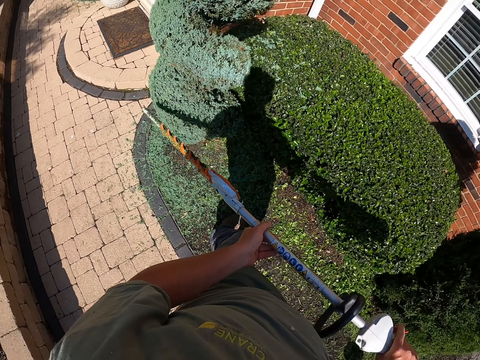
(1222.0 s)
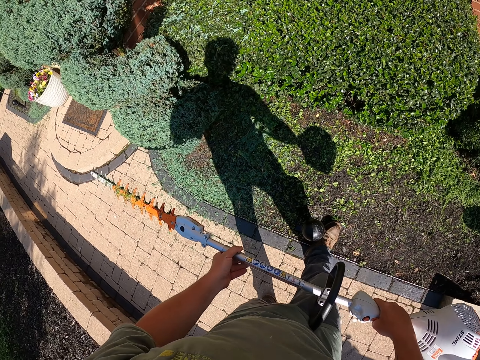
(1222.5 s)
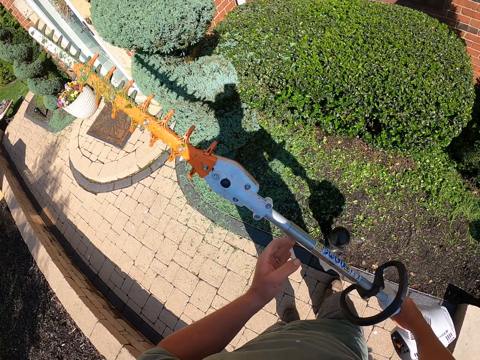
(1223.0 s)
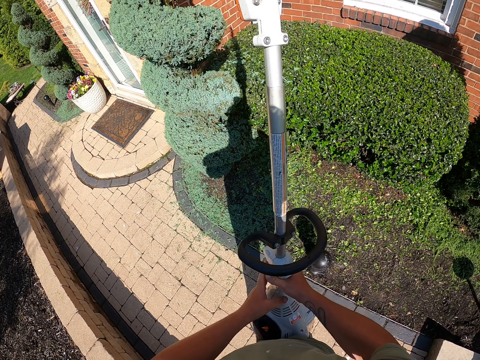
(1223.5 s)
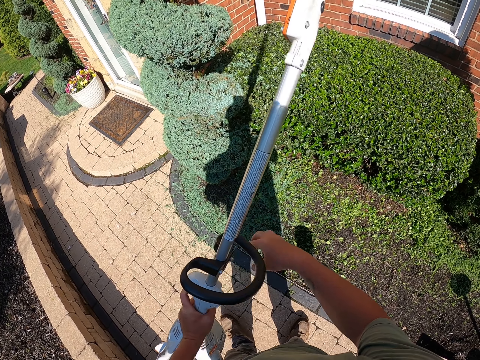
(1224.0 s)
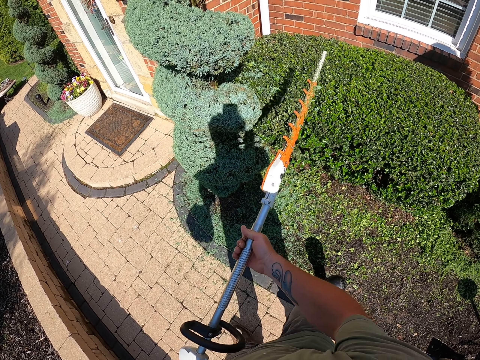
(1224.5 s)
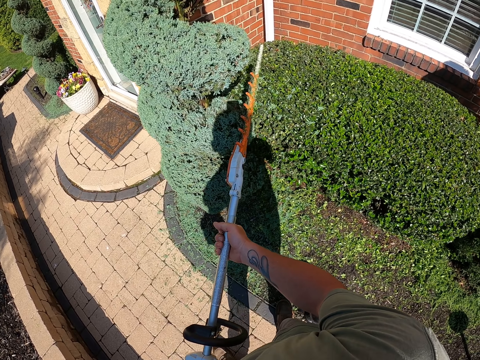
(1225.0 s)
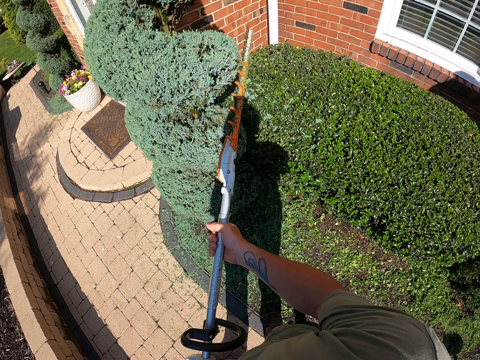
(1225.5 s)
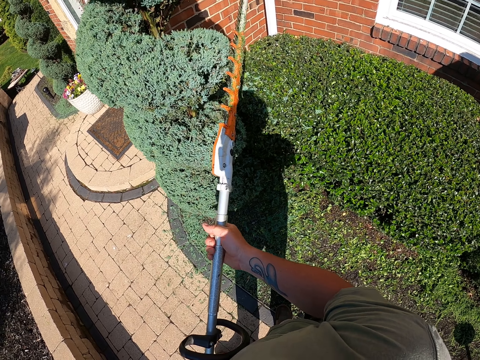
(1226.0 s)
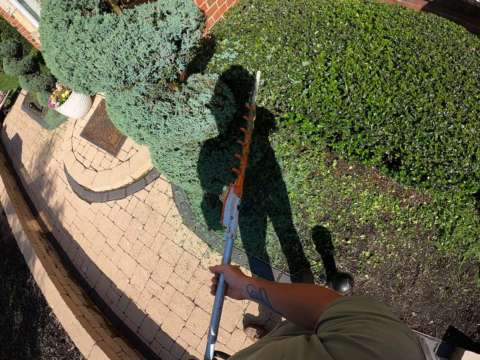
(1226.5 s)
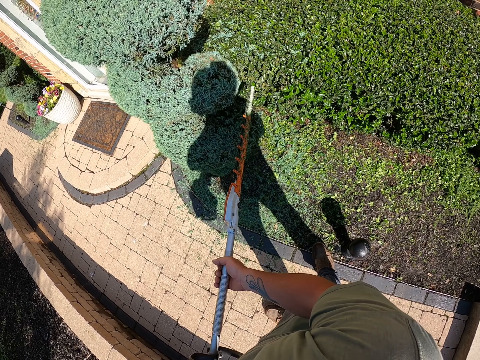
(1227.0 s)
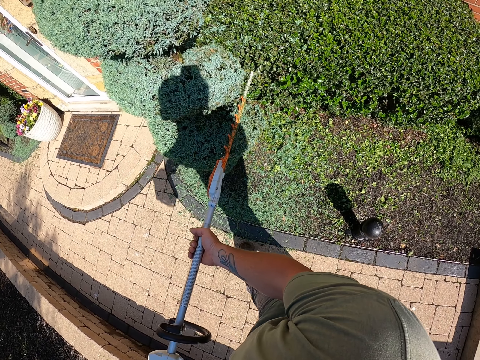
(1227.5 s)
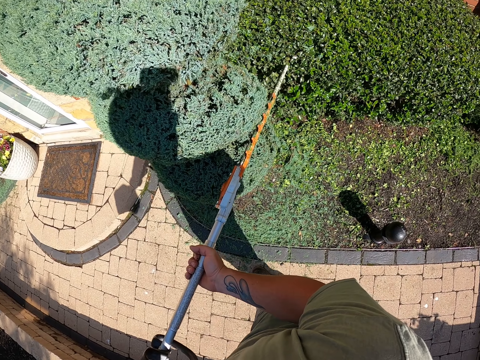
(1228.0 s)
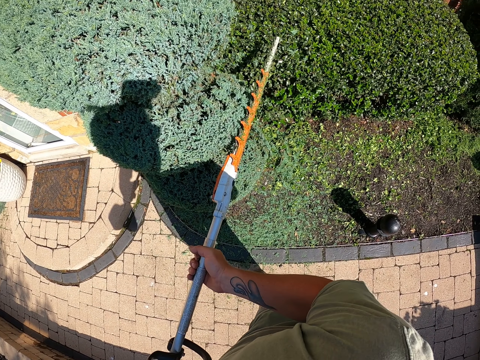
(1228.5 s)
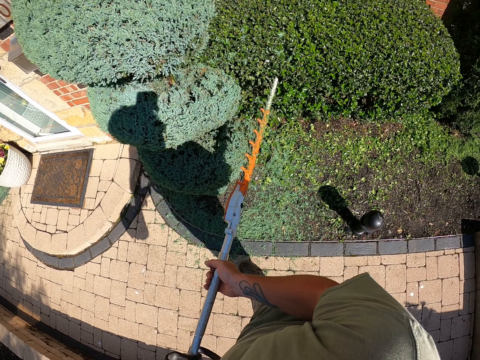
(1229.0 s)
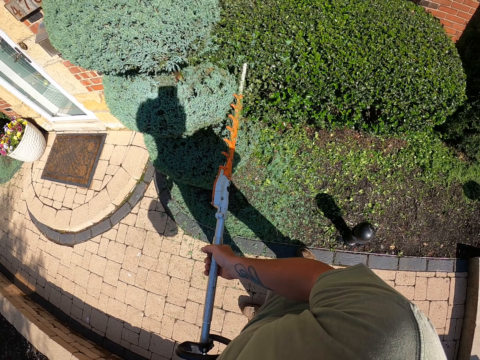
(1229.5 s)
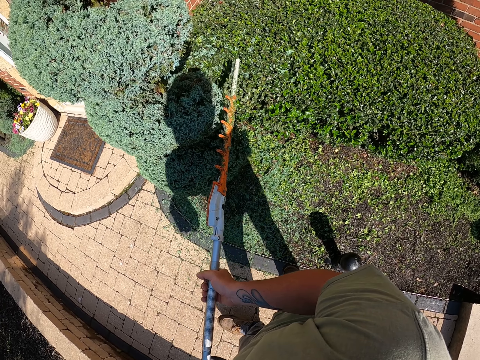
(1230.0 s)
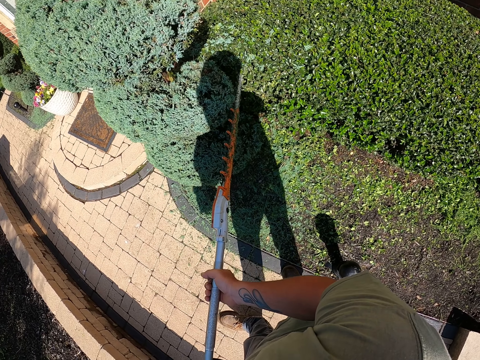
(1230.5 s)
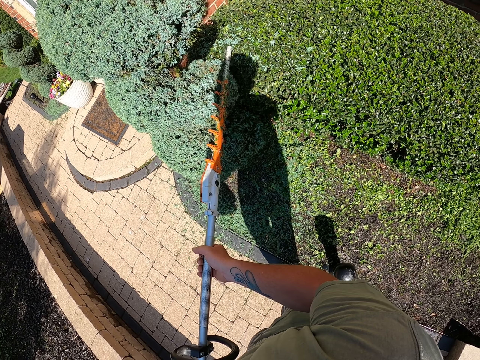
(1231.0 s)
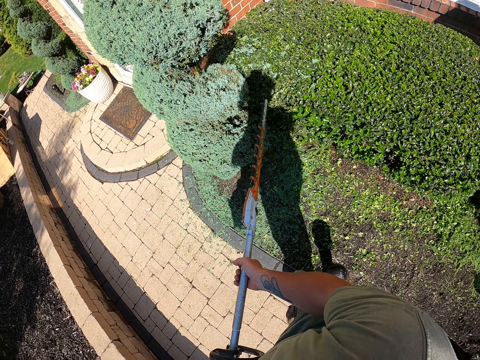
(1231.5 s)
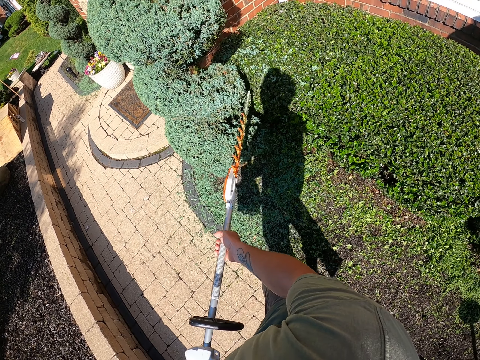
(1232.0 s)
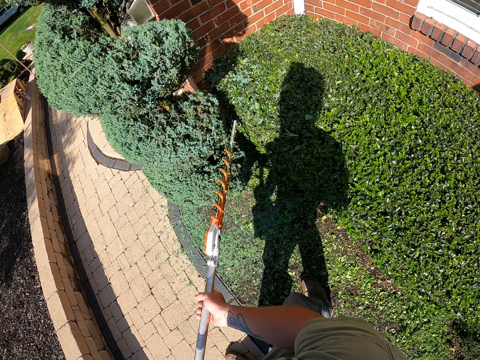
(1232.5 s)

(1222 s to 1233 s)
The camera wearer moves the flower trimming machine away. They rotate the trimmer. They exchange the flower trimming machine to the other hand and hold the flower trimming machine. They continue trimming the plant.

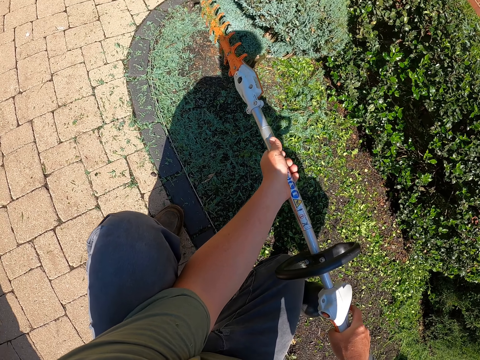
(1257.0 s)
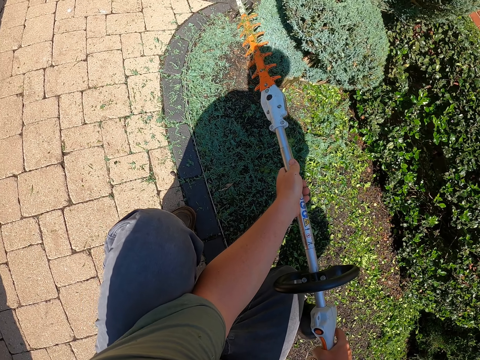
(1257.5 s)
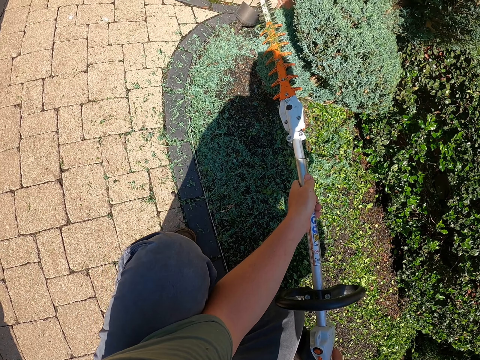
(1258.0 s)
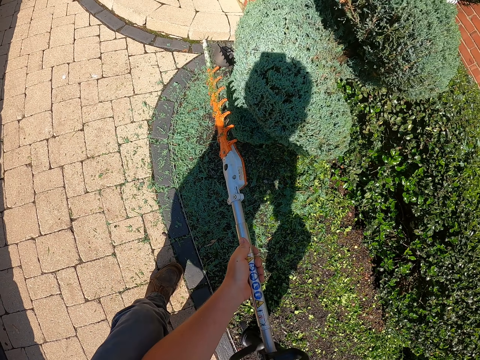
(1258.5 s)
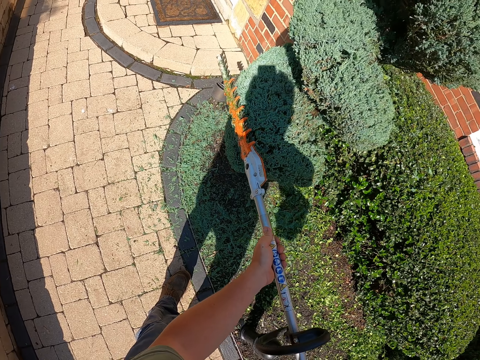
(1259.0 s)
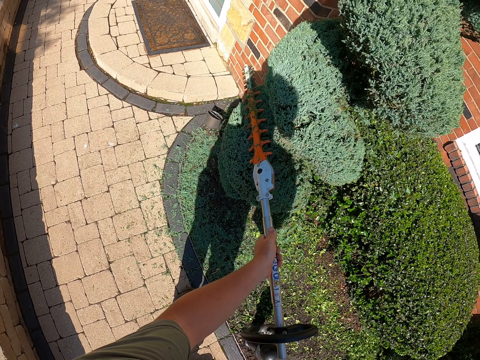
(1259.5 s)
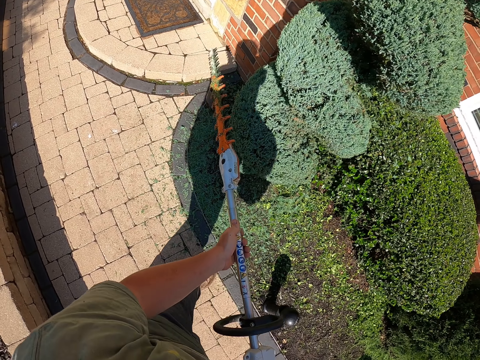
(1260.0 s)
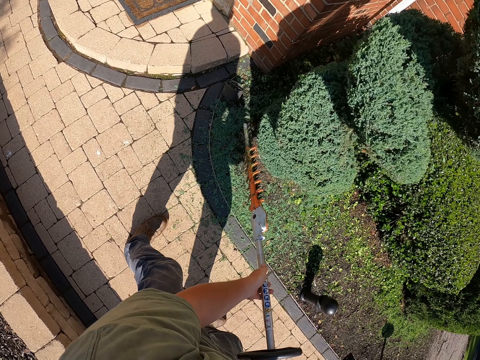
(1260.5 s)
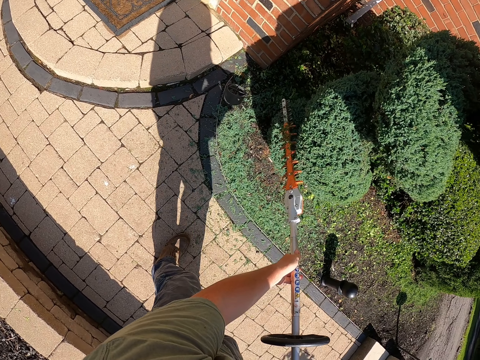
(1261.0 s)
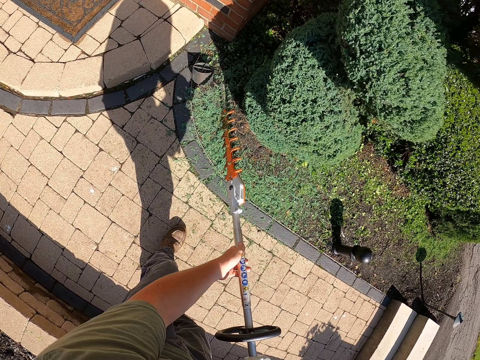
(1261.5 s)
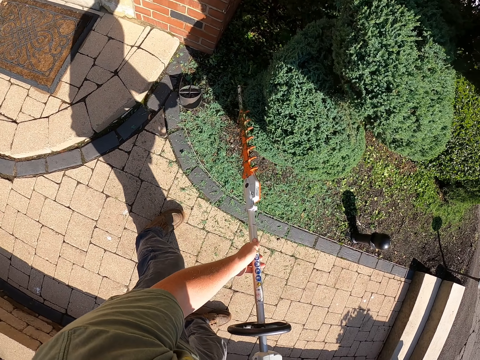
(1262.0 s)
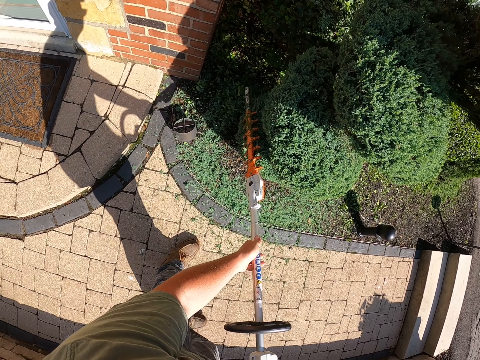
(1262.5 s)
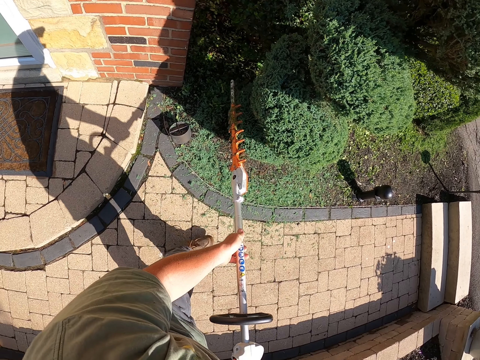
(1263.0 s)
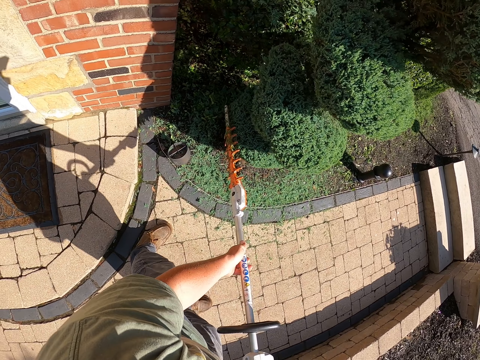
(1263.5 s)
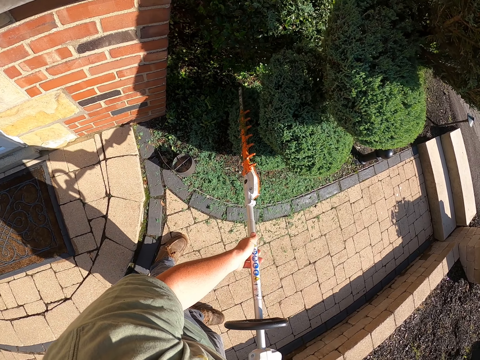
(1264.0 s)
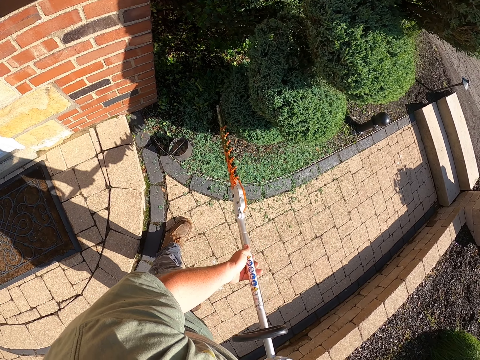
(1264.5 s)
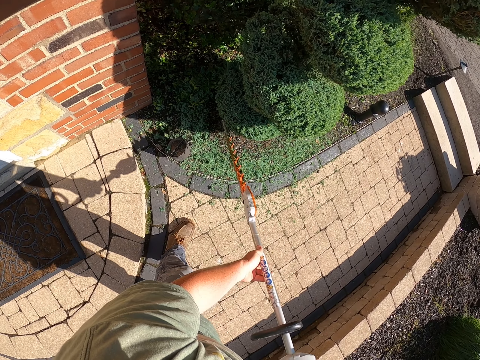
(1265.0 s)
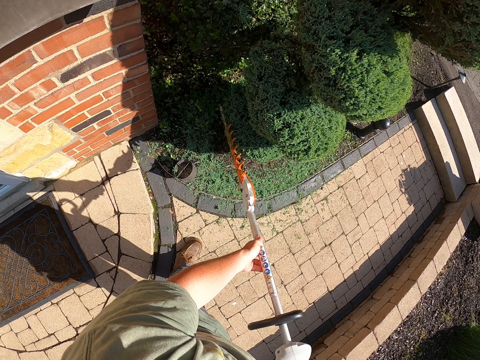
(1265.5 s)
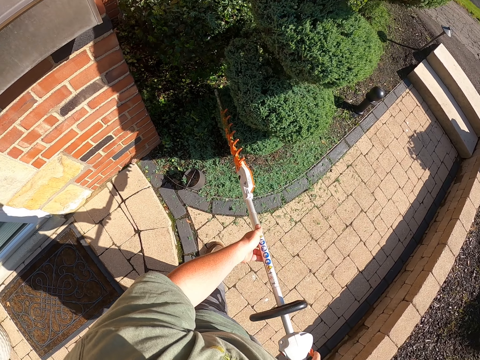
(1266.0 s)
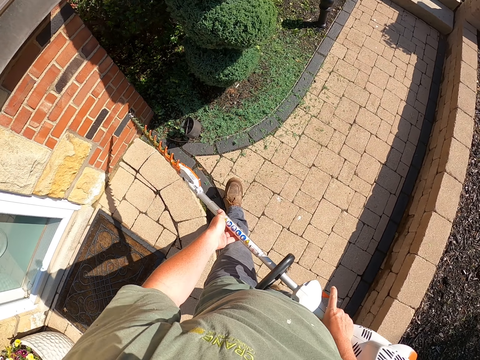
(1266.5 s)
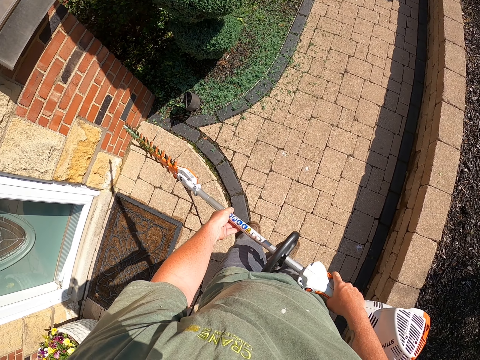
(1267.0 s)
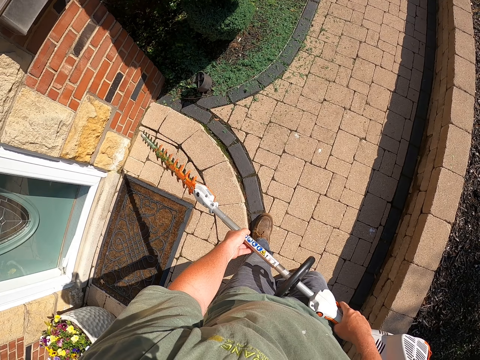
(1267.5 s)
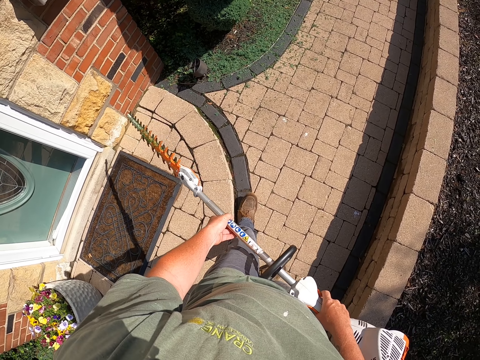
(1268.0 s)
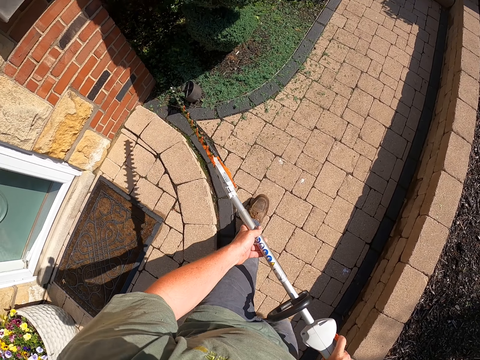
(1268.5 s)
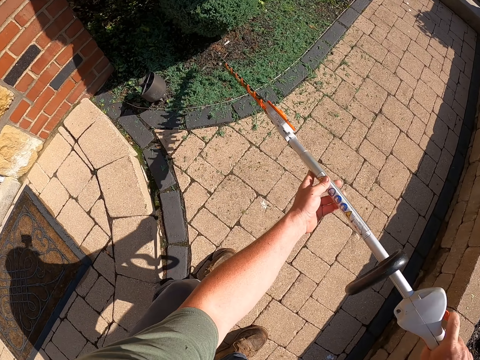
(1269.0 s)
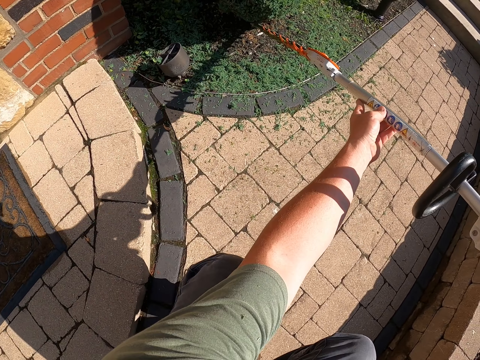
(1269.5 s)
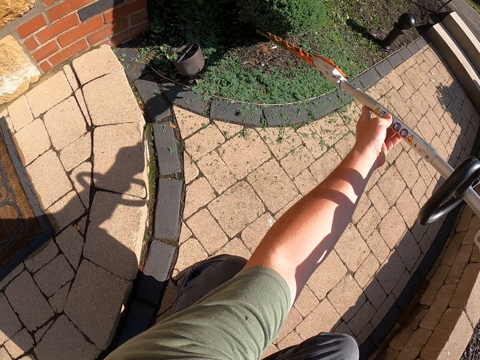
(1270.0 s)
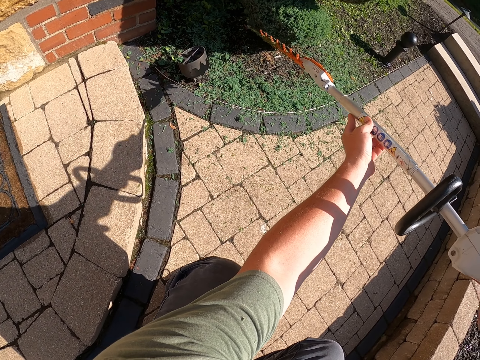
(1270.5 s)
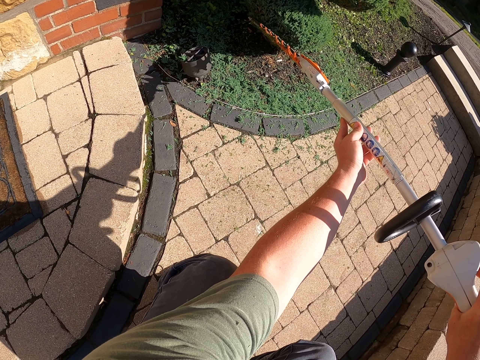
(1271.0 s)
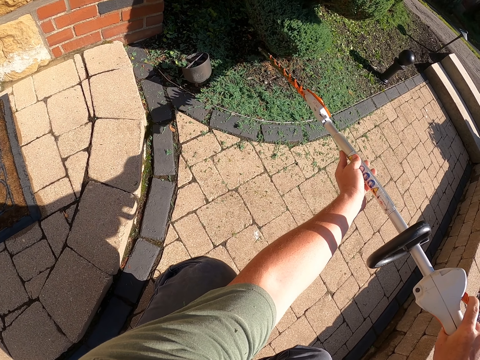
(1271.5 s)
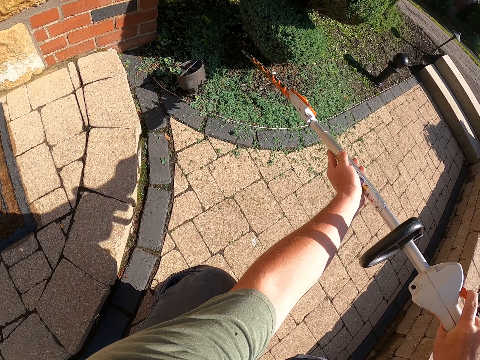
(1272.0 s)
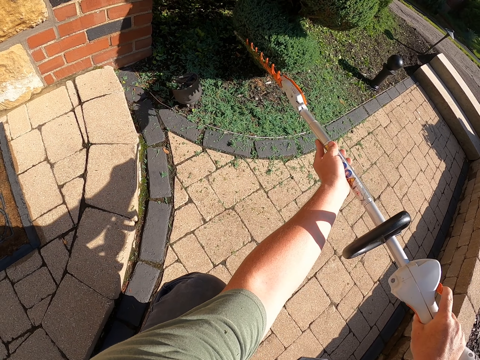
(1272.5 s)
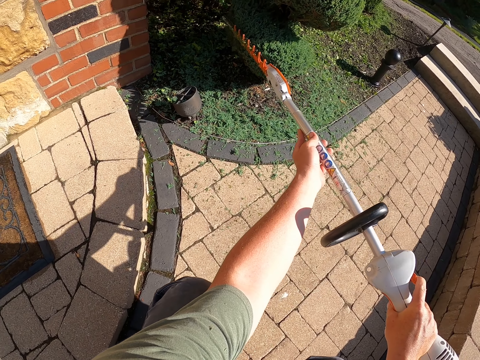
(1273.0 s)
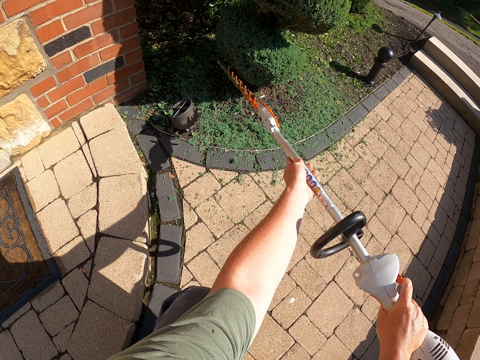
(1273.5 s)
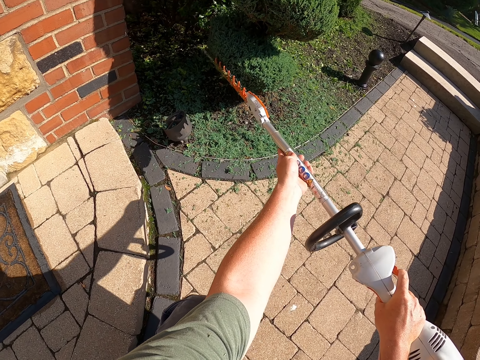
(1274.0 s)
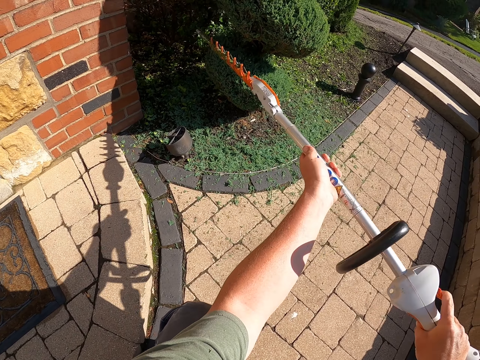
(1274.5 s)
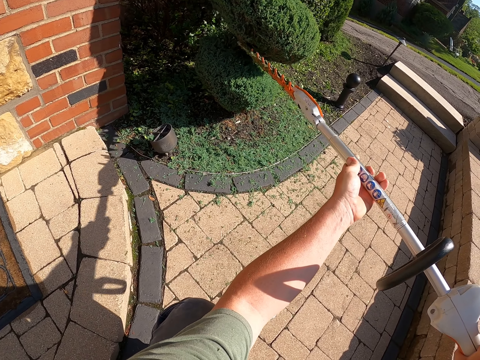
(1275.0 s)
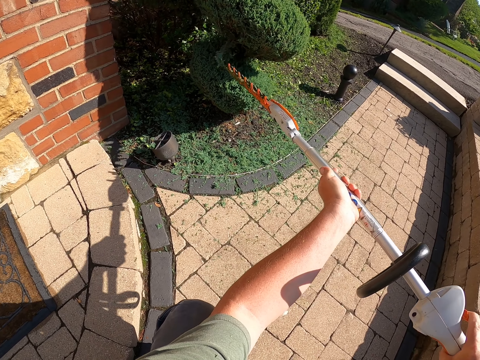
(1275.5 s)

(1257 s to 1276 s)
The camera wearer stands up, stops trimming, and moves around. They continue trimming the plant.
